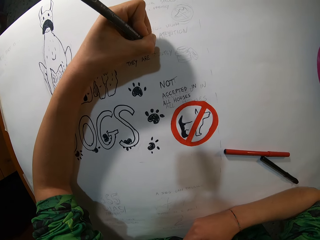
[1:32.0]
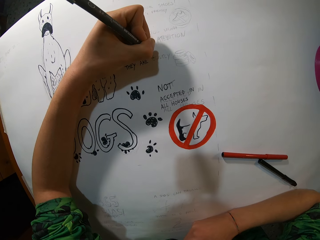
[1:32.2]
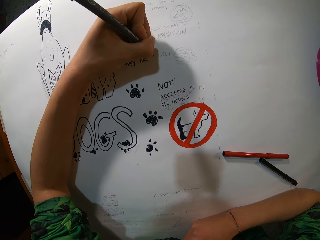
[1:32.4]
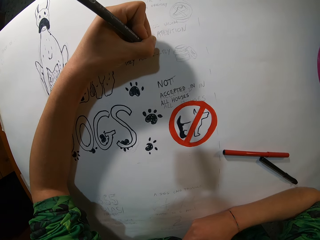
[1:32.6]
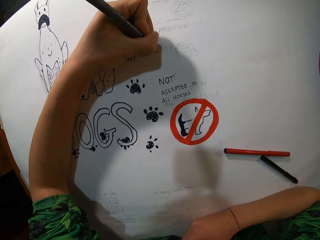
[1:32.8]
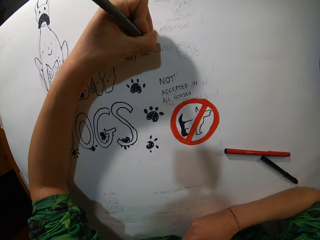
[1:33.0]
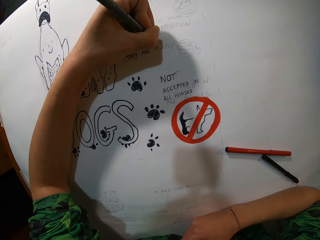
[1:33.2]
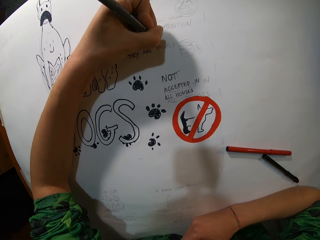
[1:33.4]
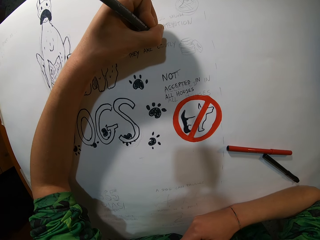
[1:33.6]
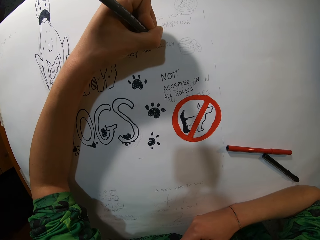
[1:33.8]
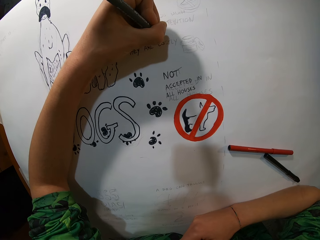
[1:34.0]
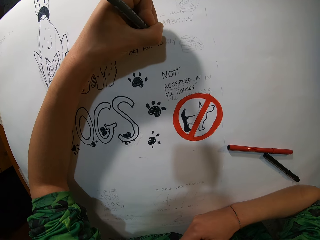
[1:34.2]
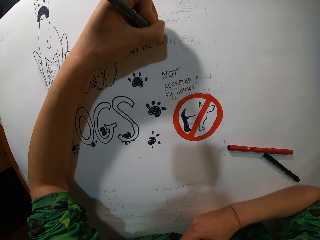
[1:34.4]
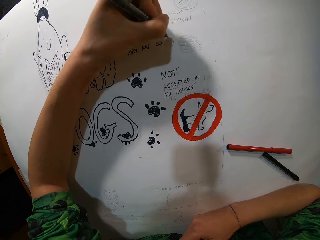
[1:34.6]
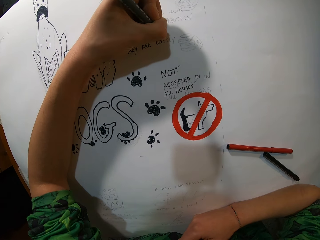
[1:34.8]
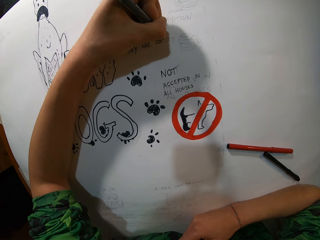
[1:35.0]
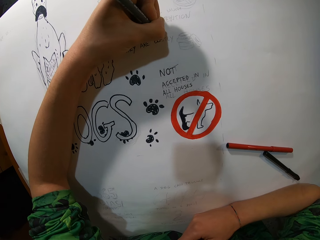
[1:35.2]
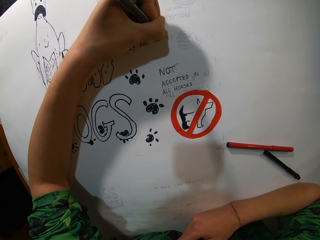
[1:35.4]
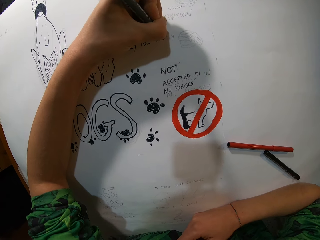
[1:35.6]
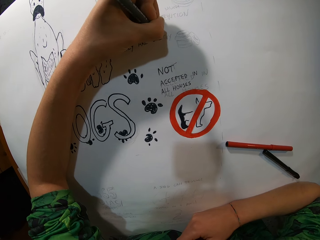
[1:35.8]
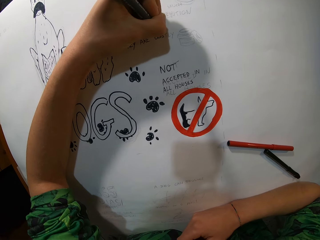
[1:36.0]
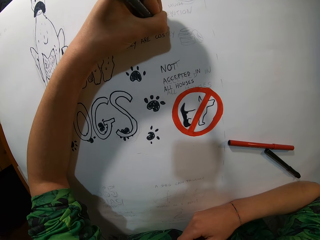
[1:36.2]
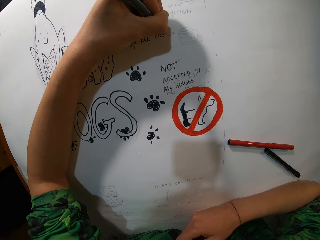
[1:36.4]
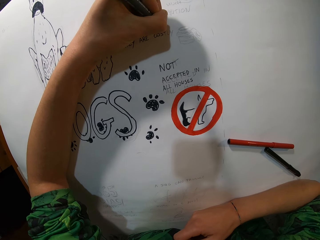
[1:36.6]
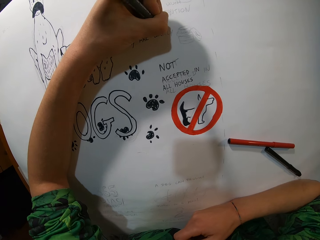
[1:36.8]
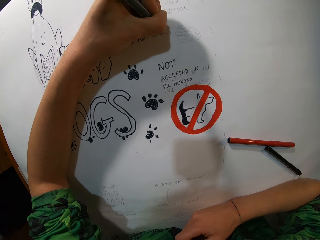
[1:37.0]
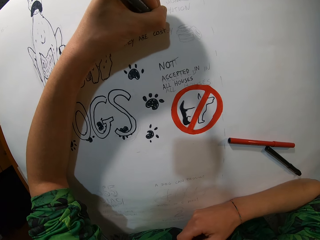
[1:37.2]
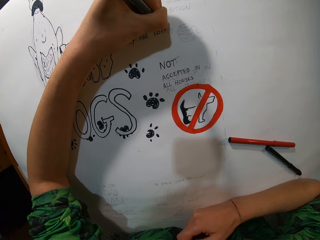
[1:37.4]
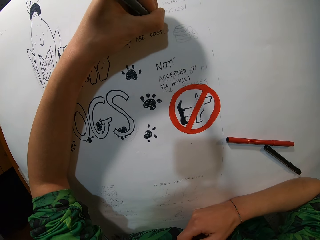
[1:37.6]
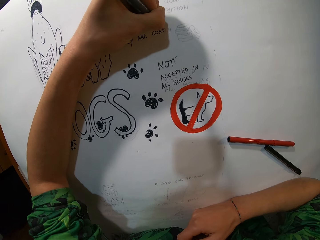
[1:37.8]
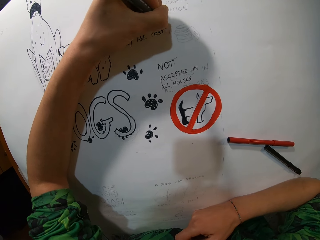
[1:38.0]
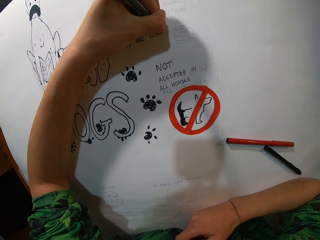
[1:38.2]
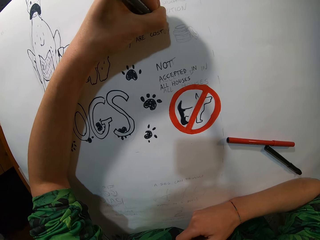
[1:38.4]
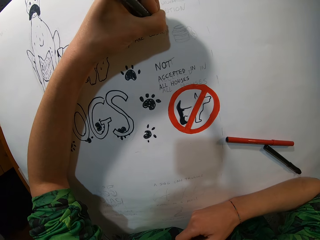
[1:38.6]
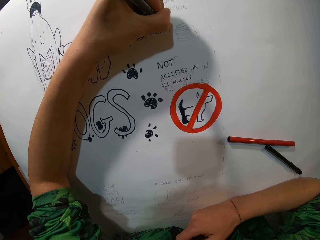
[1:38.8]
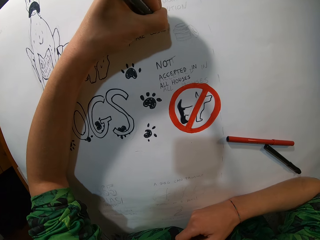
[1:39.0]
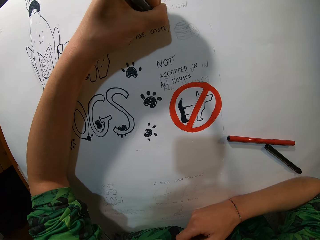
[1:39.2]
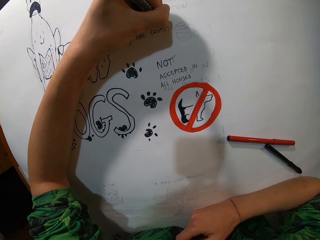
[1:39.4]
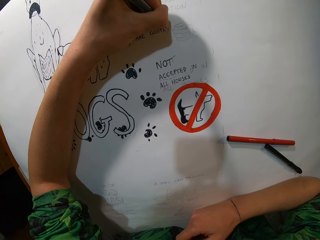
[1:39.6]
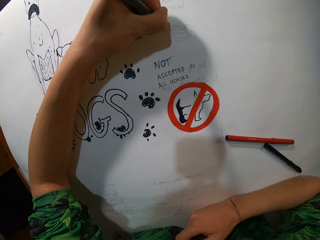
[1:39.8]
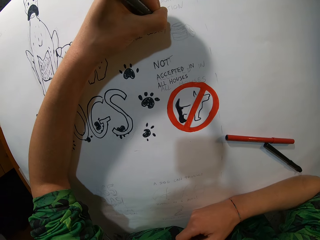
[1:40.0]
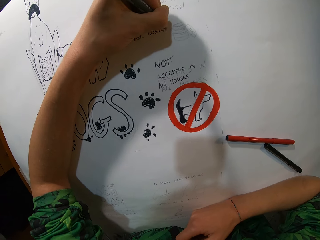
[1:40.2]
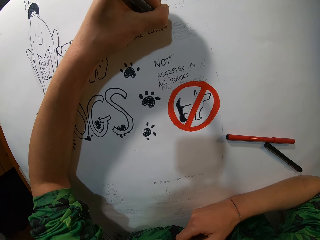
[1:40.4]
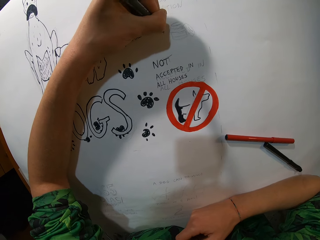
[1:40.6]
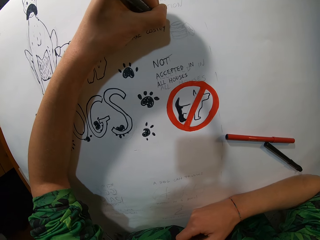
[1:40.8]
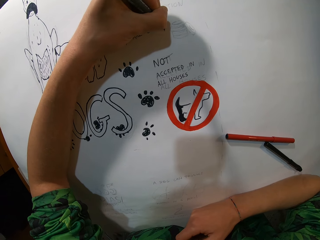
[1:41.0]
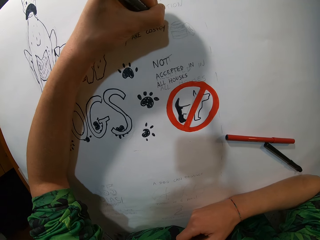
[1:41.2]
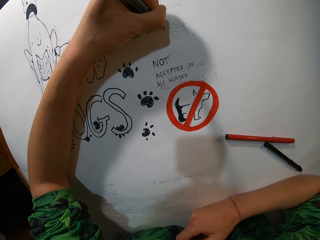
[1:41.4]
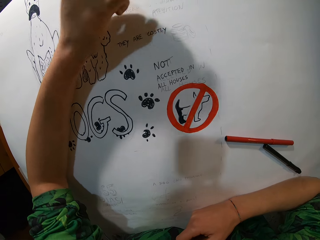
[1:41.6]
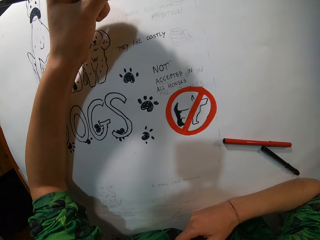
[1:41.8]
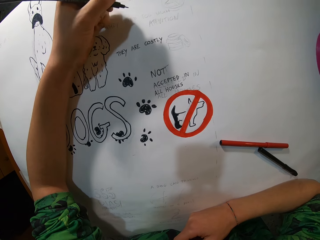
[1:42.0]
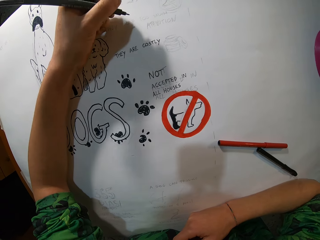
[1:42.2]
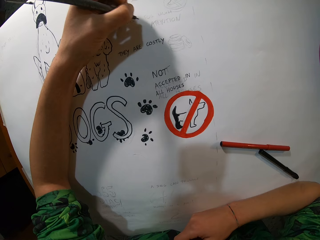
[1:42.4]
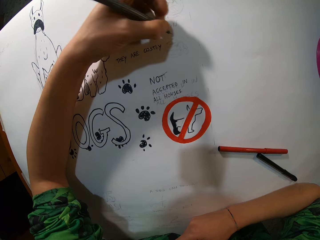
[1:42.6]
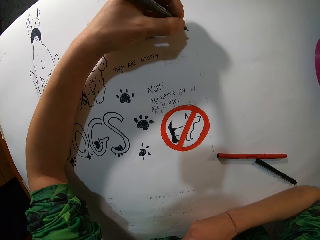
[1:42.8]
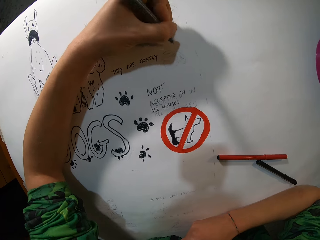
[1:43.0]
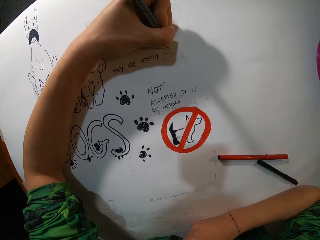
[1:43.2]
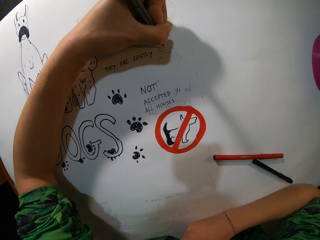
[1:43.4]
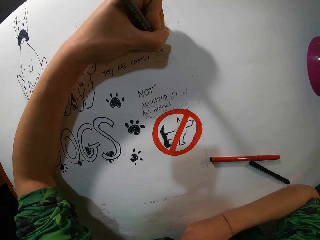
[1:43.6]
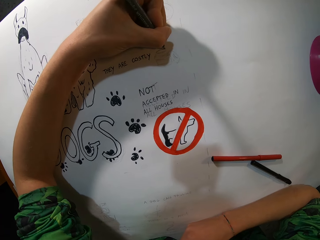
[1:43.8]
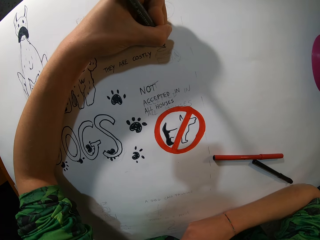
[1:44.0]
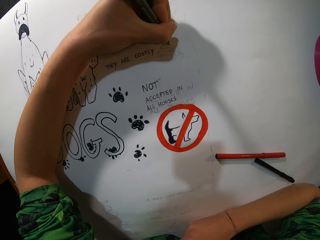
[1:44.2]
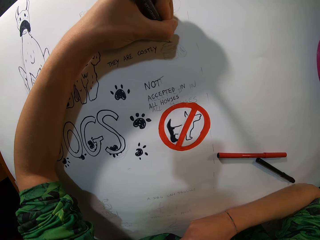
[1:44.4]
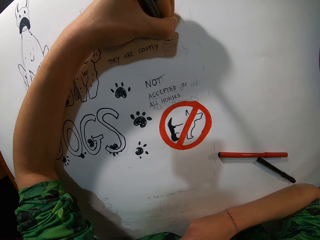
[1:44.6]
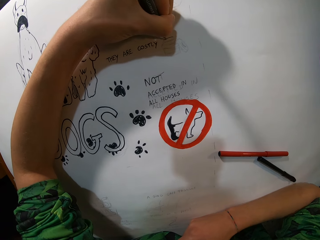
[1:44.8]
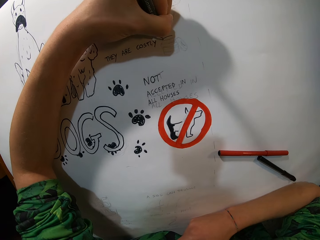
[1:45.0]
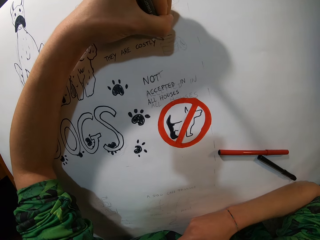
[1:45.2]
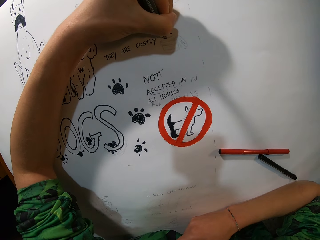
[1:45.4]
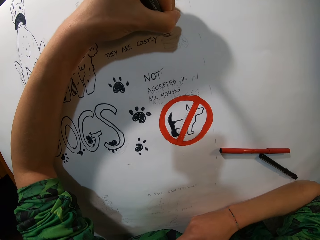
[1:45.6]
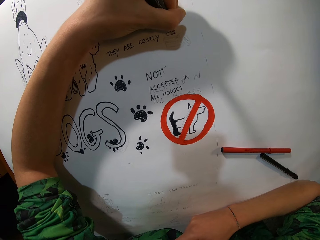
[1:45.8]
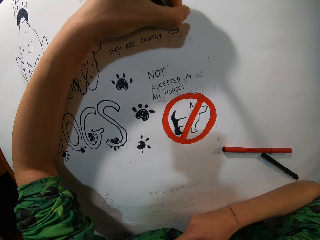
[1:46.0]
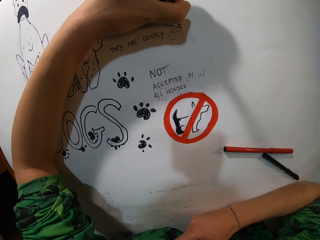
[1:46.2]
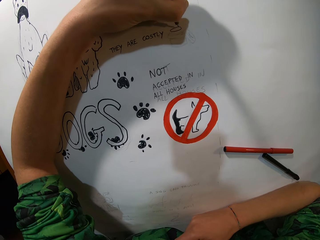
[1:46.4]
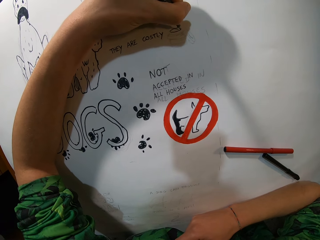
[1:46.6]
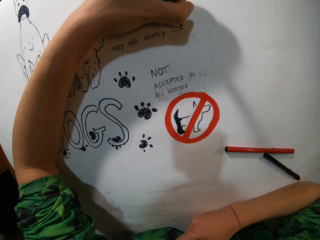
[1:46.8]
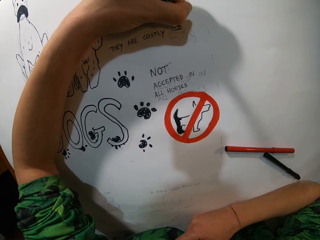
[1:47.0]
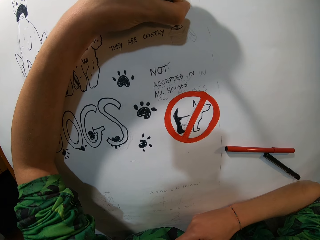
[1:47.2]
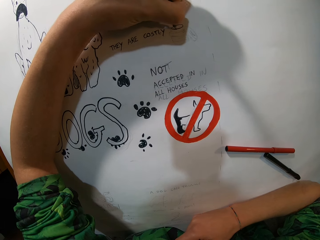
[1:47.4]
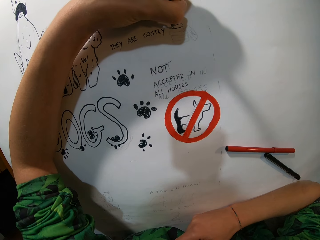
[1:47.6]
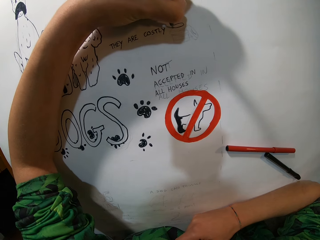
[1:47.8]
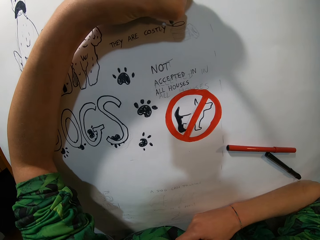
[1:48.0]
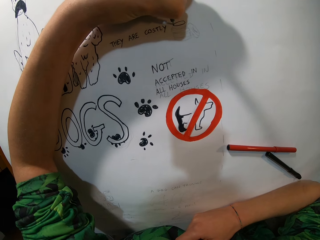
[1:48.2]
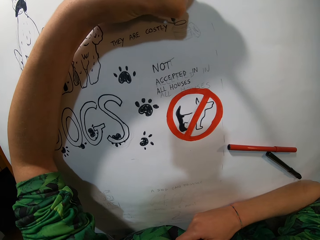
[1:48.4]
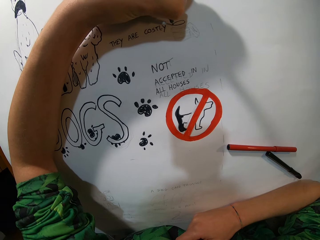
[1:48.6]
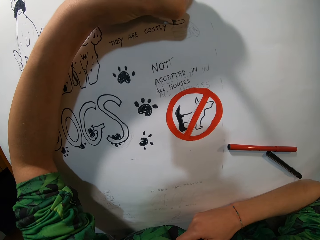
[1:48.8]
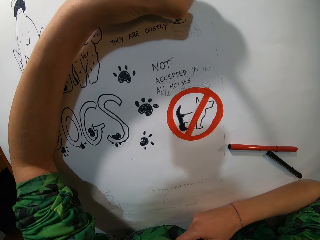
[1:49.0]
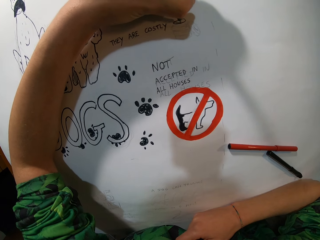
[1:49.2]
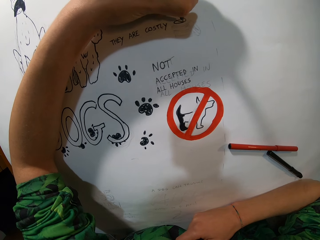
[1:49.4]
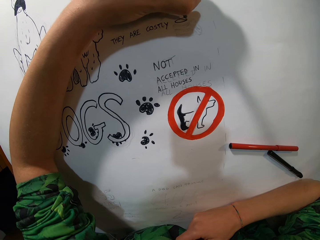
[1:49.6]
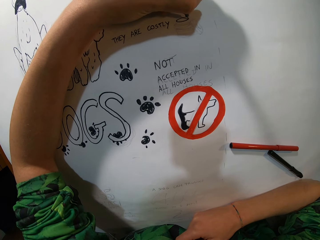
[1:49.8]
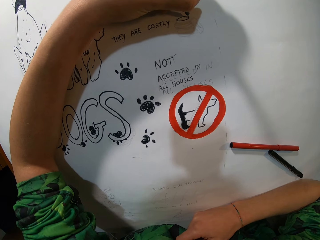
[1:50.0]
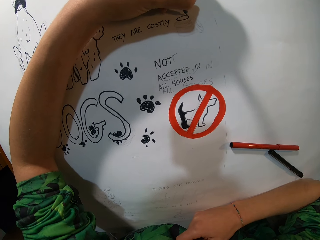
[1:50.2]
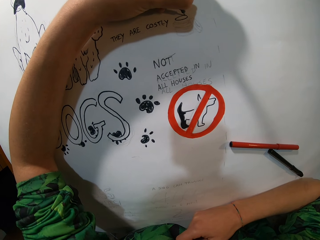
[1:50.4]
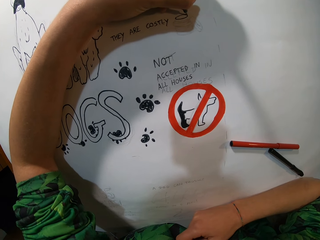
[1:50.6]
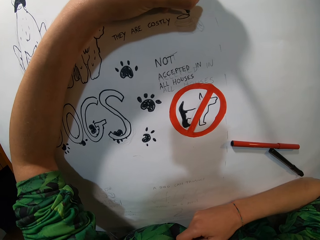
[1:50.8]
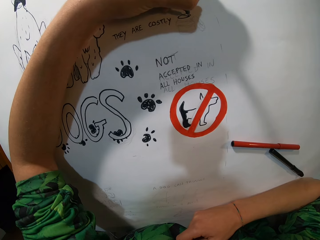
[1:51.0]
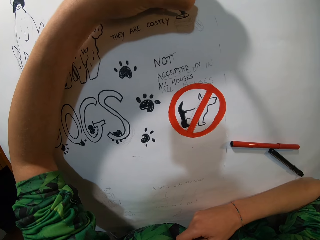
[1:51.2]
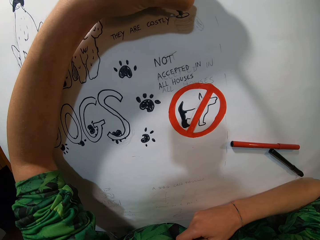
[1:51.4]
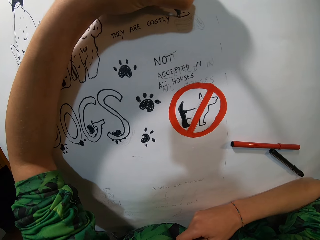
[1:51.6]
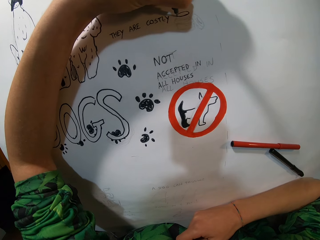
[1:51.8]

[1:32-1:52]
The camera wearer adjusts the pen and writes. She adjusts the pen and writes. She adjusts the pen and writes. She adjusts the pen and writes. She draws on the paper with the pen in her left hand.

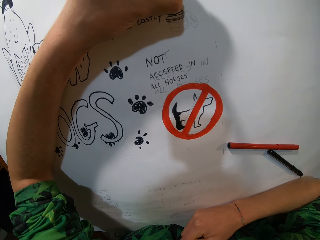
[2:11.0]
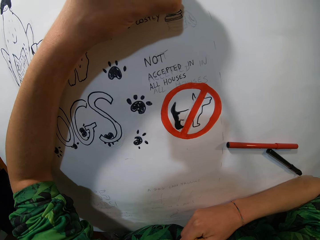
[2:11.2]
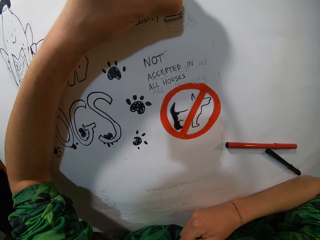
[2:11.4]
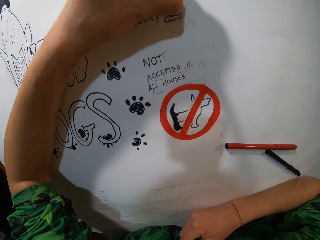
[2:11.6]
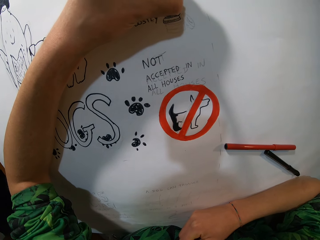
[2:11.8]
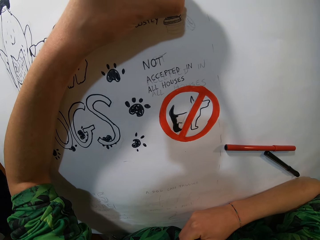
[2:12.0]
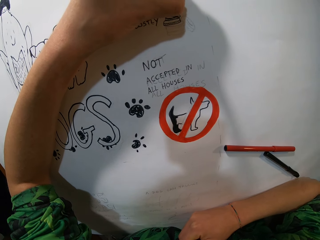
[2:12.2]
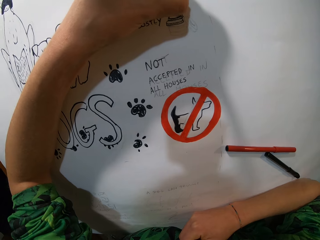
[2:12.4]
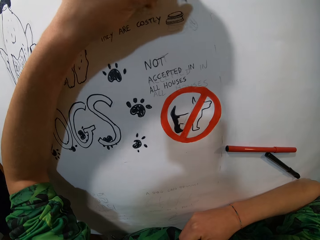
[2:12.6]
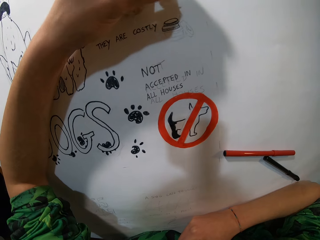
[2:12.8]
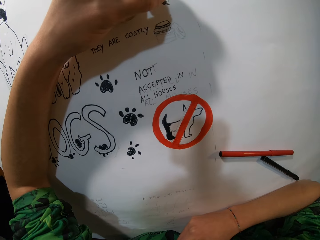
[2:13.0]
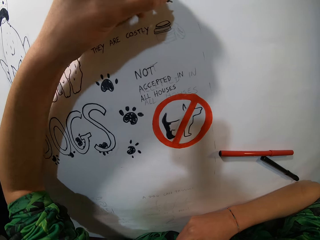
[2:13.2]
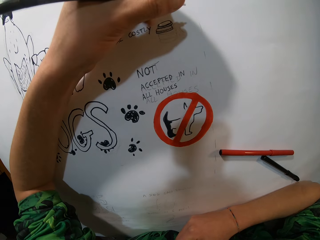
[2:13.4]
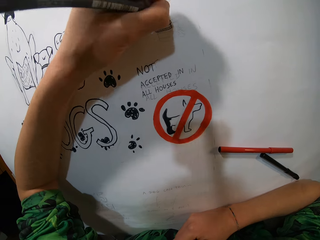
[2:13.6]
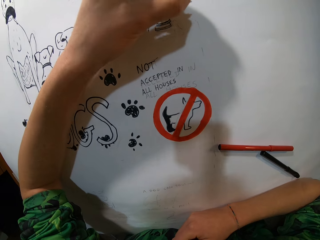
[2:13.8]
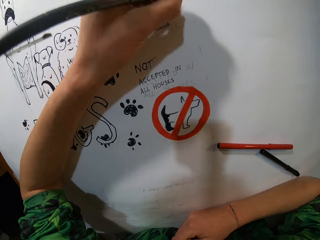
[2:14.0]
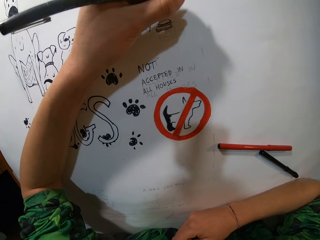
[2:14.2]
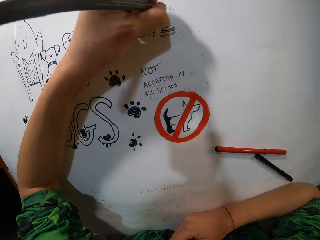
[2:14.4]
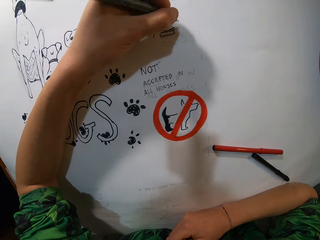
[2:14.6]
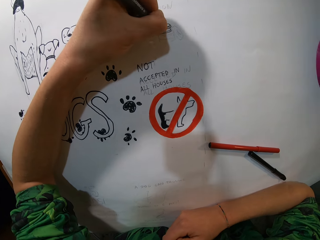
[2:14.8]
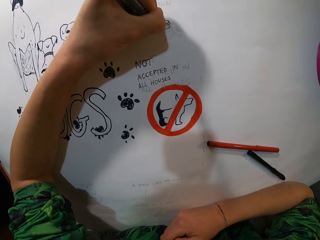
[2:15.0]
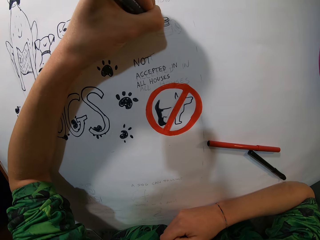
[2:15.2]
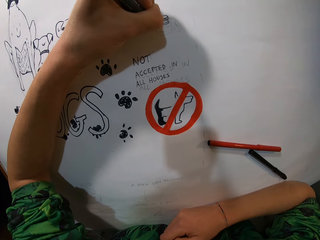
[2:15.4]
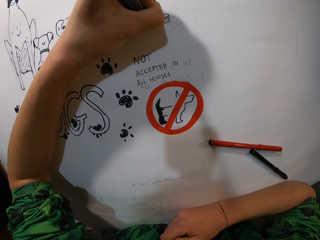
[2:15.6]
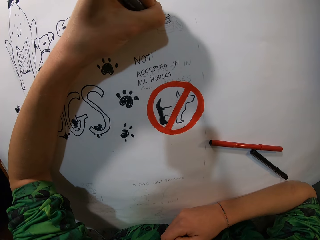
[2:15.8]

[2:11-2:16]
The camera wearer adjusts the pen and draws.
